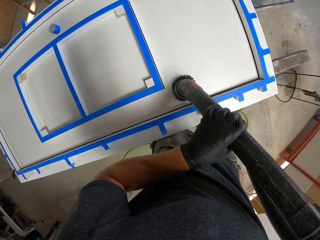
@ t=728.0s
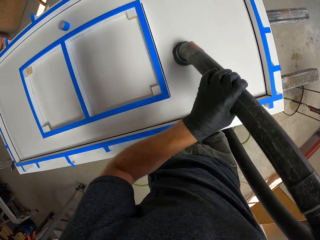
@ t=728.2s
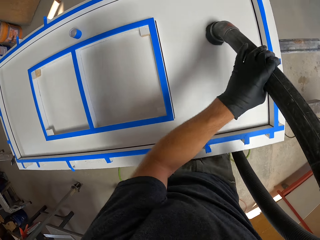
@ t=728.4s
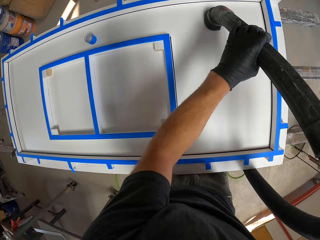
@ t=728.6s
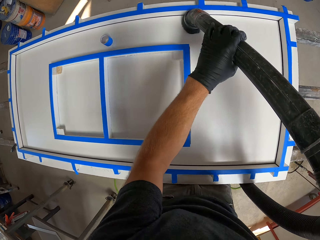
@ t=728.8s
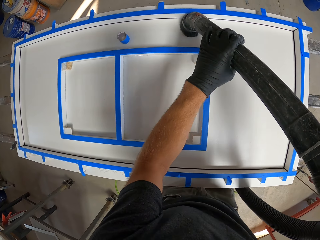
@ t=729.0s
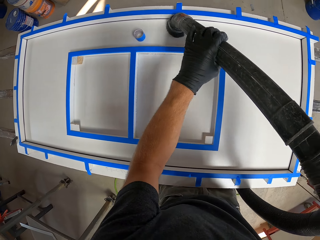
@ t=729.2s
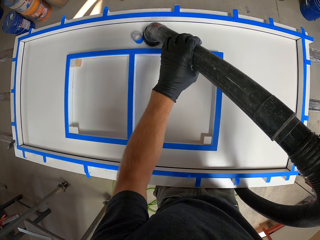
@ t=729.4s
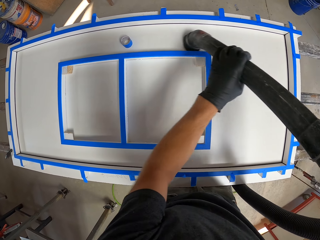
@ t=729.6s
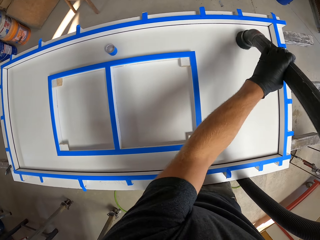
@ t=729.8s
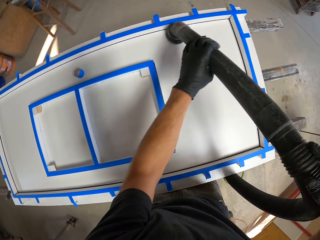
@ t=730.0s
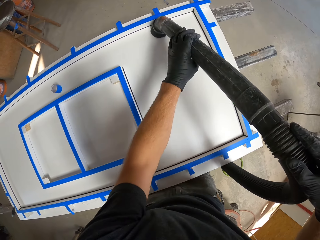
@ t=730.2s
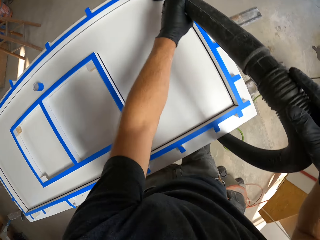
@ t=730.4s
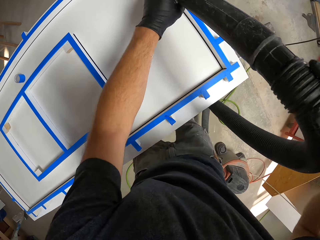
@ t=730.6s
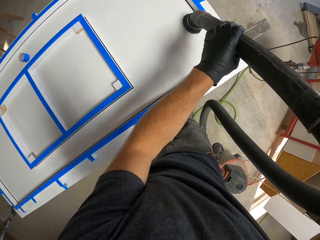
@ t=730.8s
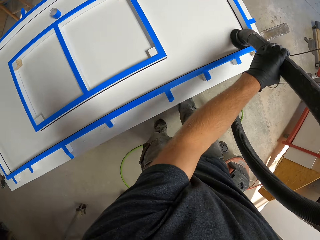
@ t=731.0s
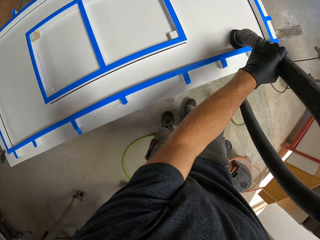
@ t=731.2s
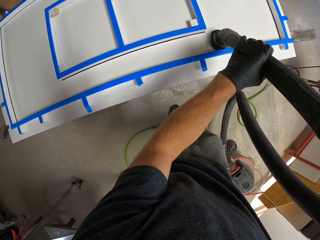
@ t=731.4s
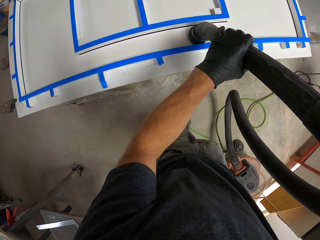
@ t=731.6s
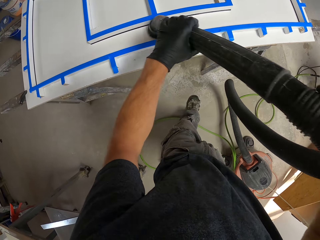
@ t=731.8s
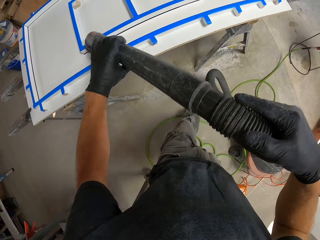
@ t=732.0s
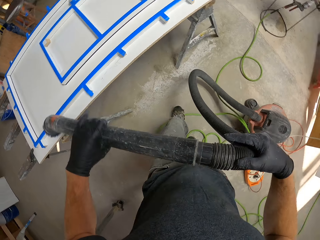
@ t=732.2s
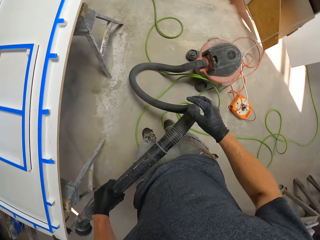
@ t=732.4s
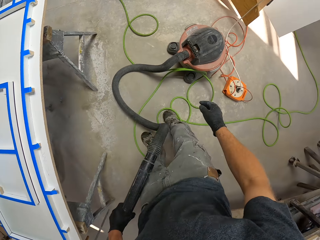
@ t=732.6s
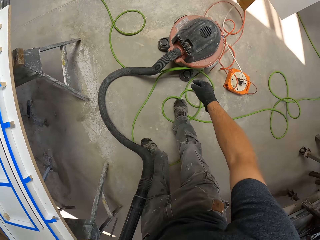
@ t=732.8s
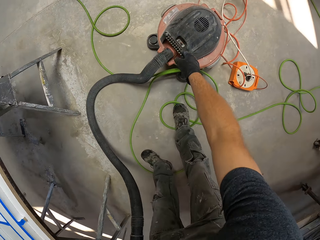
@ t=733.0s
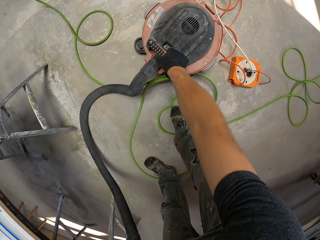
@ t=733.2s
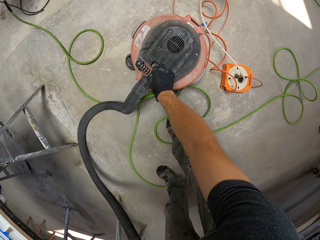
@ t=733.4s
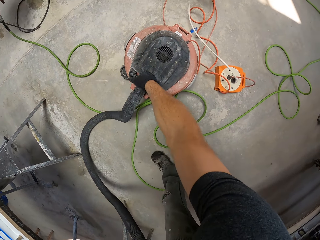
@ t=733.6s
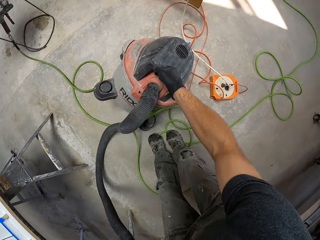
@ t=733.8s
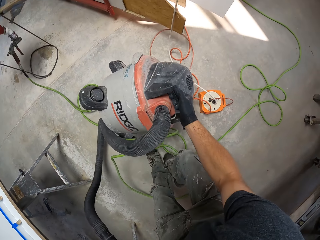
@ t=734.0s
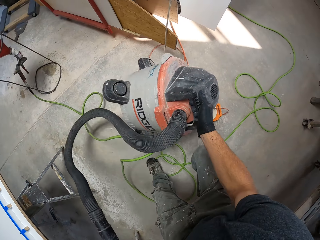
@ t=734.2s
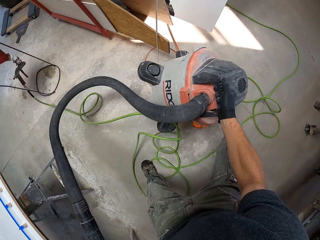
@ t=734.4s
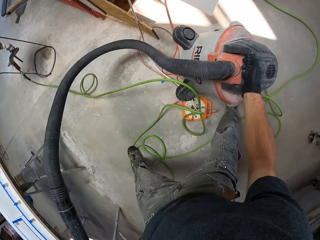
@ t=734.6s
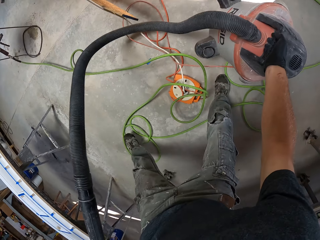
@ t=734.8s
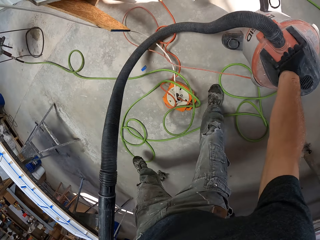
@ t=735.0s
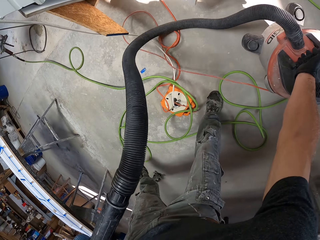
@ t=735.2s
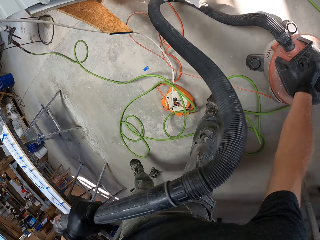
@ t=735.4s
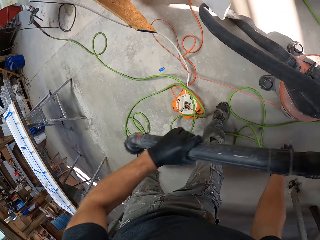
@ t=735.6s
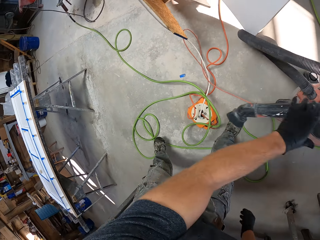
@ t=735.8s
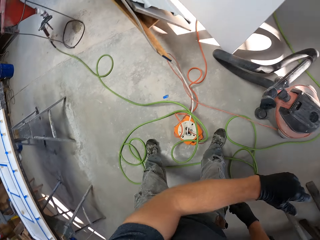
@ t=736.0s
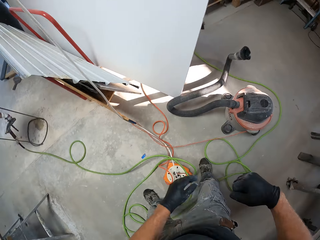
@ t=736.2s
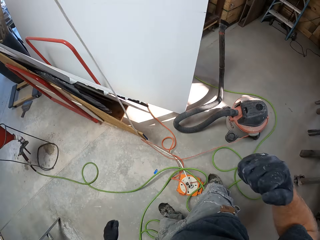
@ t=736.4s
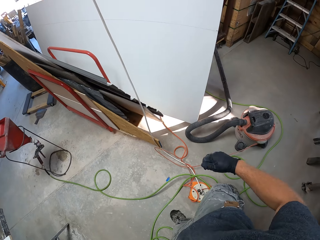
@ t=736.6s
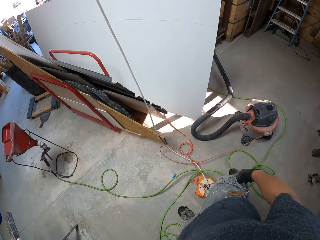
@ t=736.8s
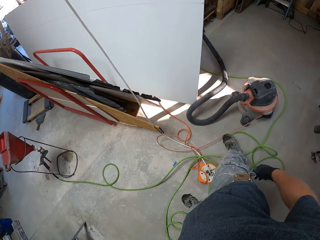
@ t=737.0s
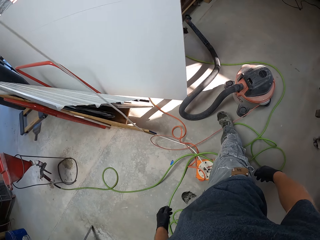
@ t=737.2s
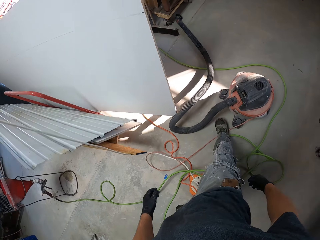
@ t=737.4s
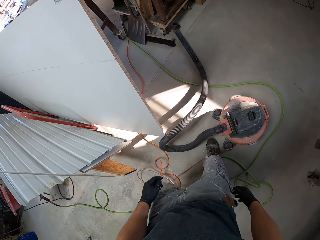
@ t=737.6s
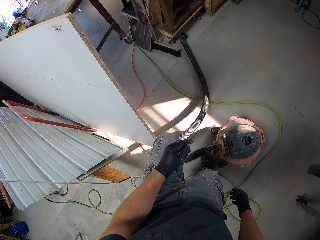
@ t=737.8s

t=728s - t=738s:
The camera wearer takes the vacuum cleaner from the ground. They take a step forward to the right of the furniture and drop the vacuum cleaner on the ground.

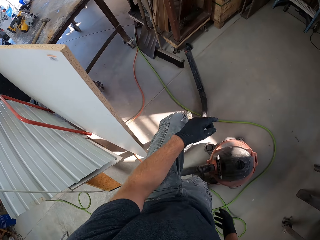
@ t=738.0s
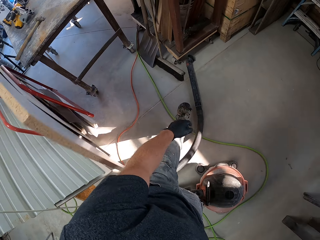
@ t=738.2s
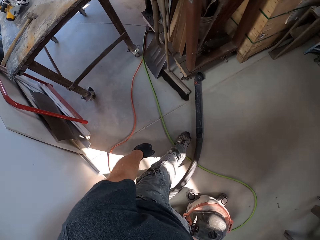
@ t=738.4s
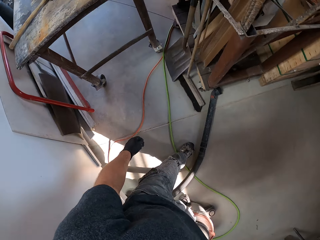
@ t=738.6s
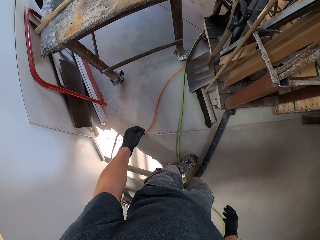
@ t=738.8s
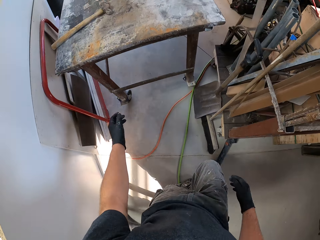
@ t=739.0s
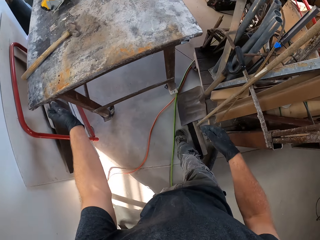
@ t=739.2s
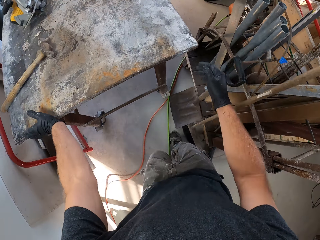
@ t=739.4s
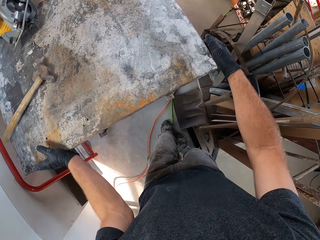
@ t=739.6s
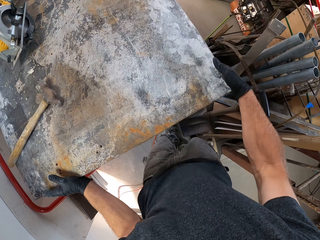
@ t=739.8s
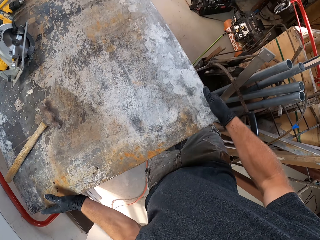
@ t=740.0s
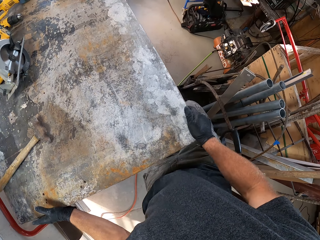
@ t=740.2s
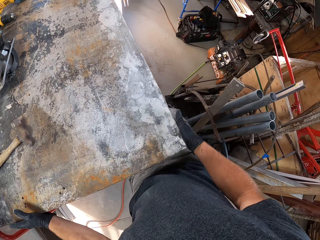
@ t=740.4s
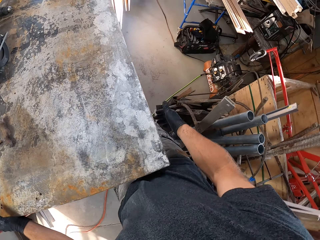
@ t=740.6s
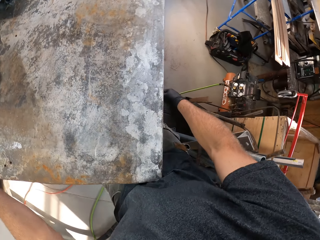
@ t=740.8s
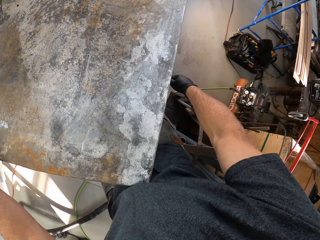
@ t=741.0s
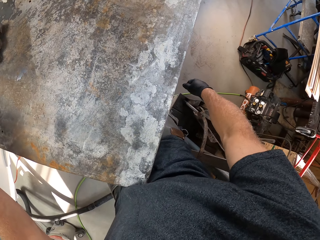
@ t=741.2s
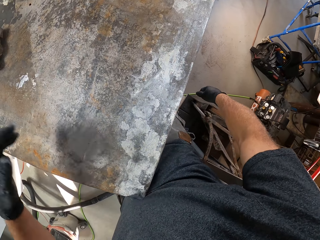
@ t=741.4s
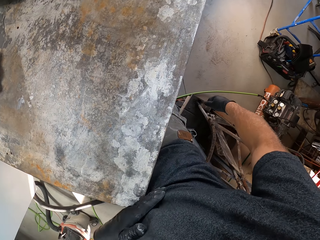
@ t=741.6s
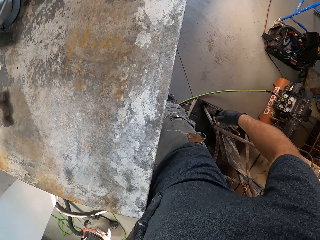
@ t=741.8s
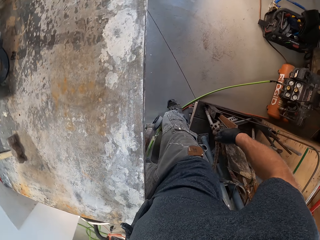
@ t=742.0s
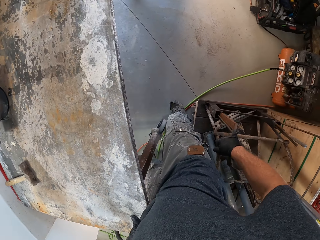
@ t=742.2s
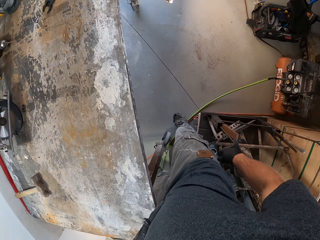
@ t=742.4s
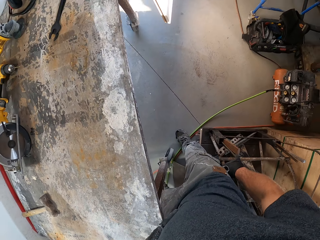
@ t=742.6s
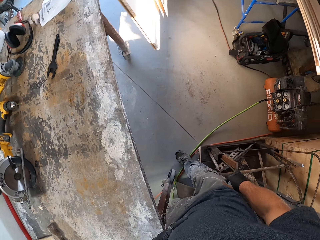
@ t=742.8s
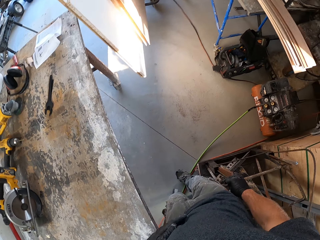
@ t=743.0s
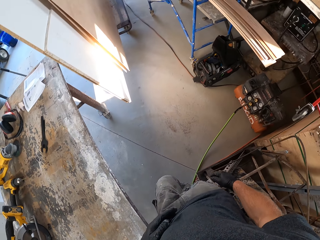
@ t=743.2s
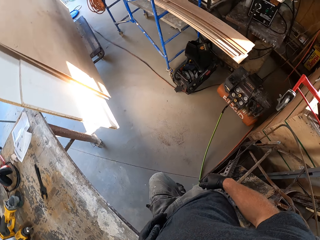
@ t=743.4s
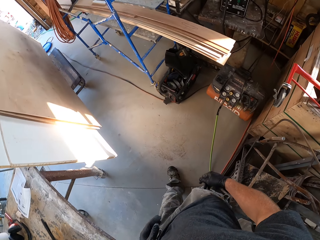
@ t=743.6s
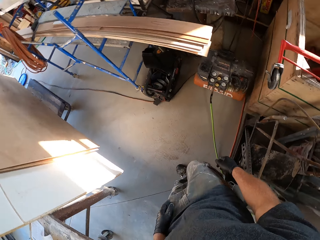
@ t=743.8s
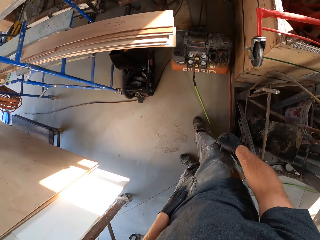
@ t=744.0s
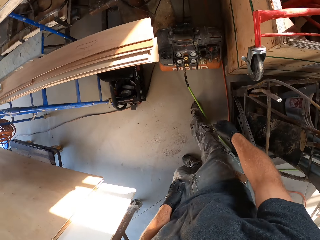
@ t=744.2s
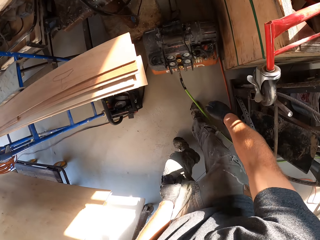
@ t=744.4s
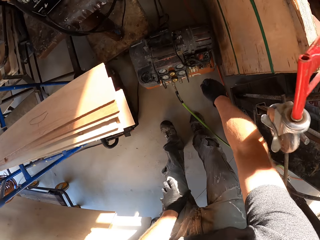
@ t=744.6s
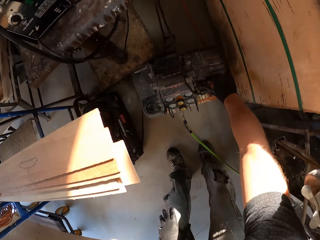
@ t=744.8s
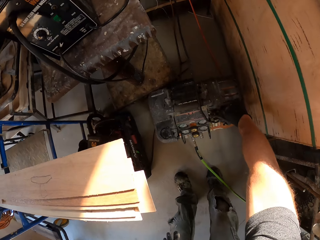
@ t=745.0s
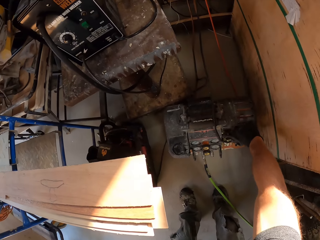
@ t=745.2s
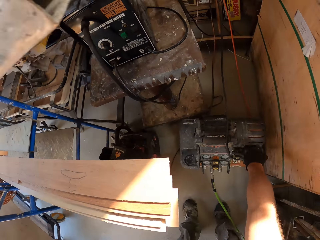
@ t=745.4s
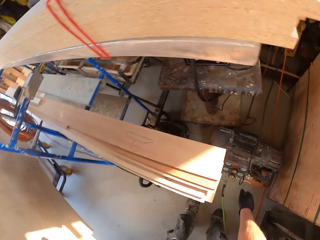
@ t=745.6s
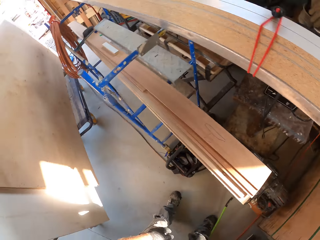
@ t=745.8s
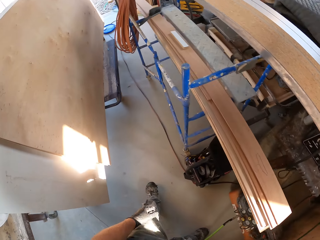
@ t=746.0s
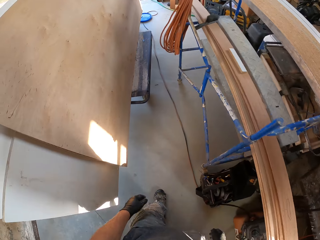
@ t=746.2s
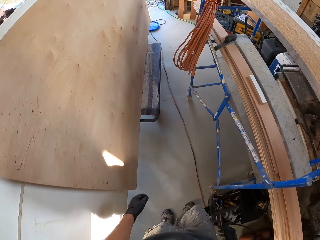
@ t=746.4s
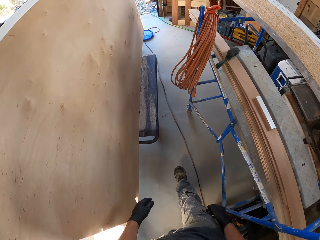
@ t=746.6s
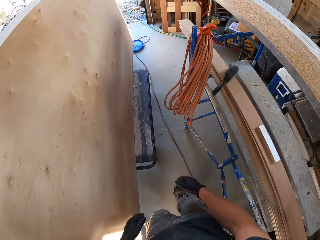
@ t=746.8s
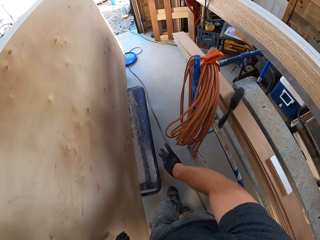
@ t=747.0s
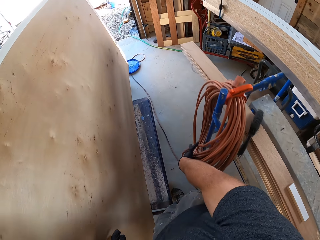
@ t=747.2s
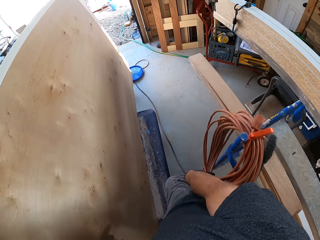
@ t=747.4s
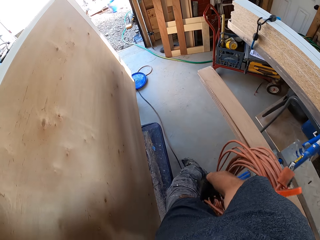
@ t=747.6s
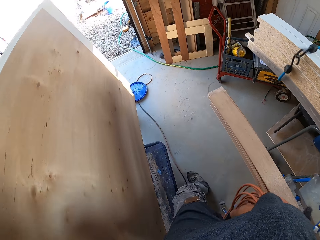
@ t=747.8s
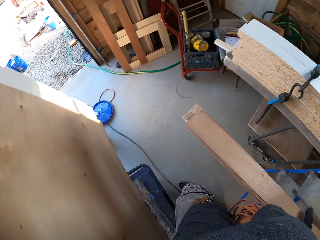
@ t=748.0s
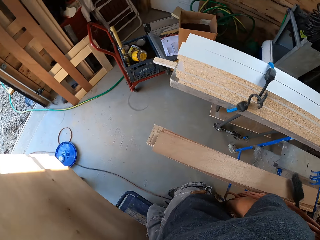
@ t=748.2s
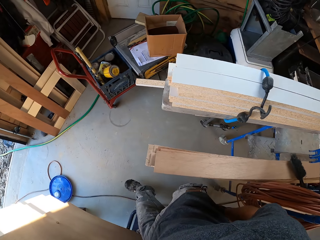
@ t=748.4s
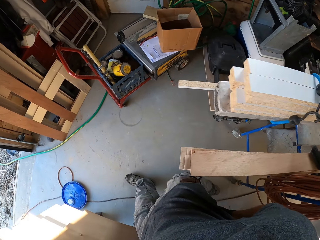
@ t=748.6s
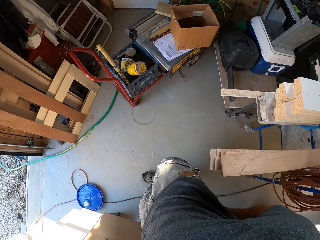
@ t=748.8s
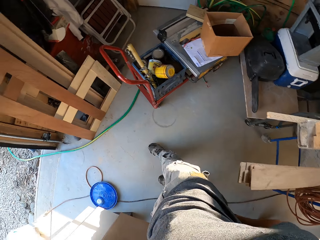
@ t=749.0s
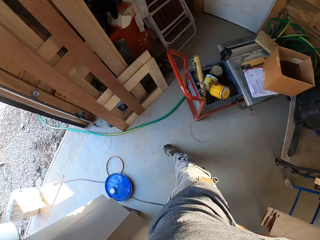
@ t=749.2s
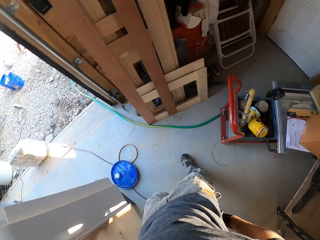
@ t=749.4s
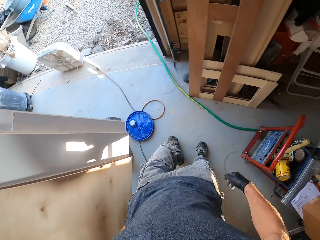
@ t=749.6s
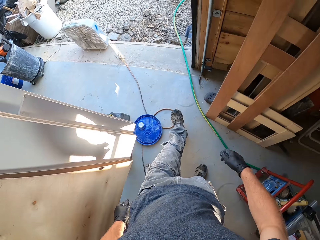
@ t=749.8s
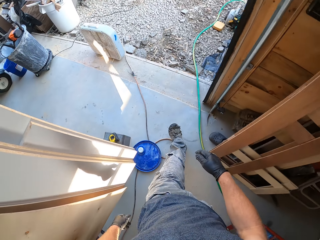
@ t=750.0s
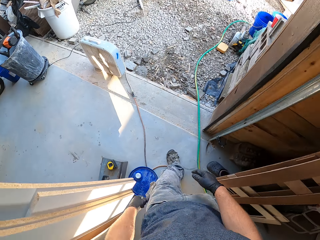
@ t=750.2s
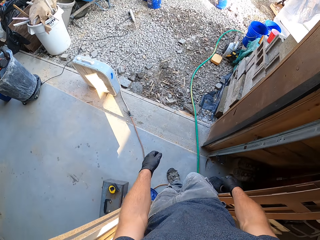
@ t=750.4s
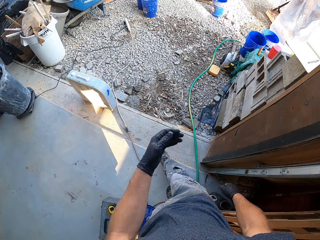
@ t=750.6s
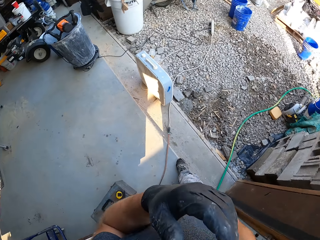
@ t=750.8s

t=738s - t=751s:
The camera wearer walks to another work table. They touch the table. They walk to an amplifier. They touch the amplifier. They walk to the front of the workshop.
